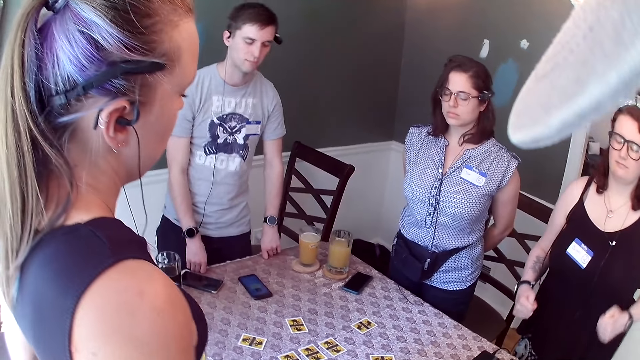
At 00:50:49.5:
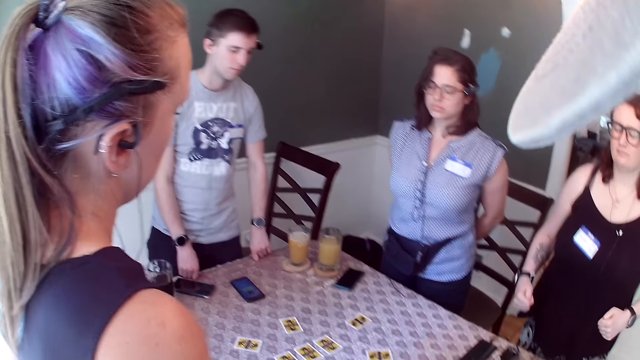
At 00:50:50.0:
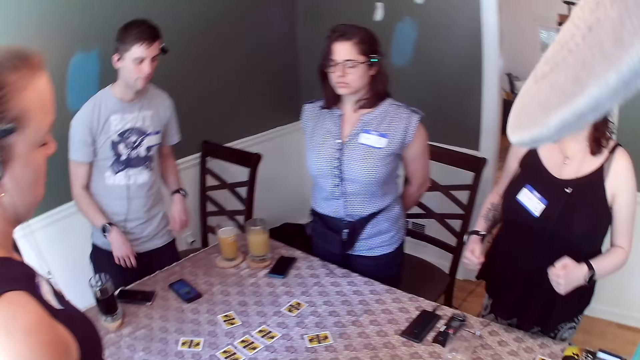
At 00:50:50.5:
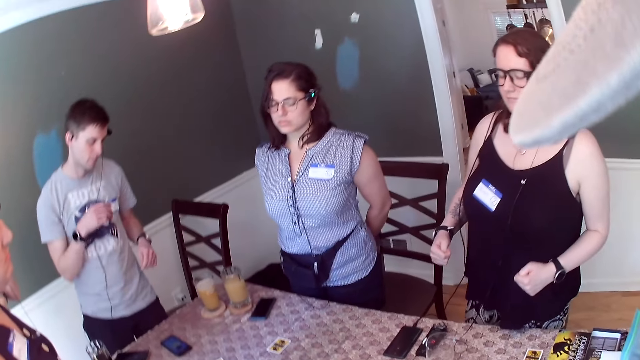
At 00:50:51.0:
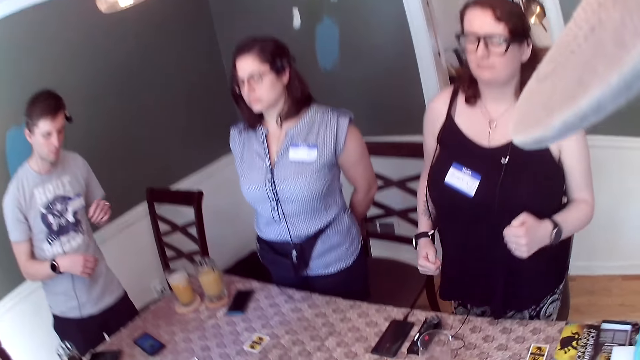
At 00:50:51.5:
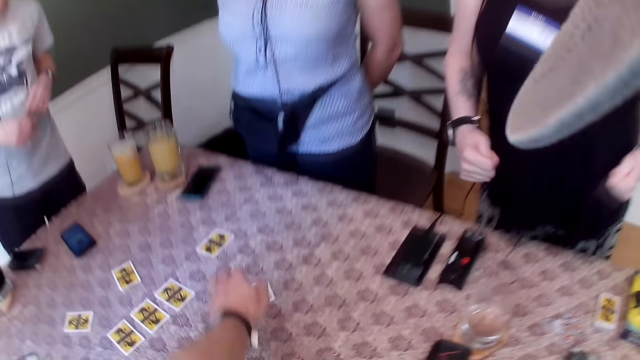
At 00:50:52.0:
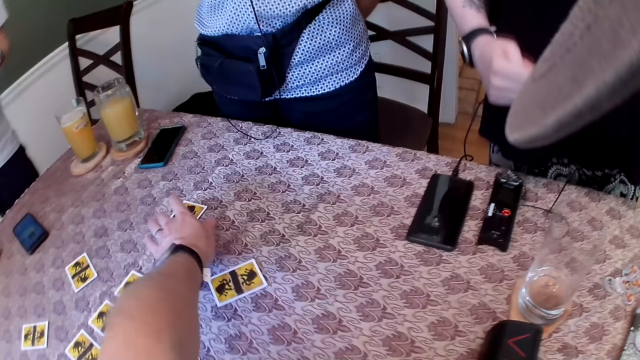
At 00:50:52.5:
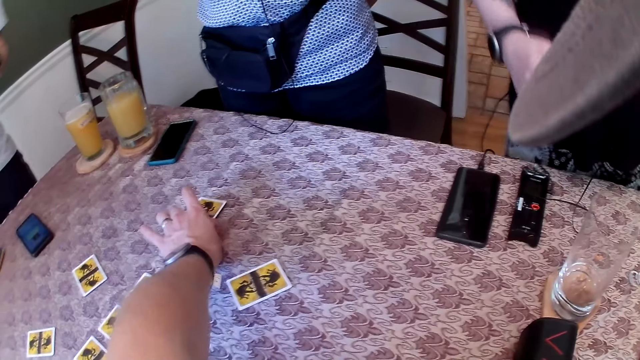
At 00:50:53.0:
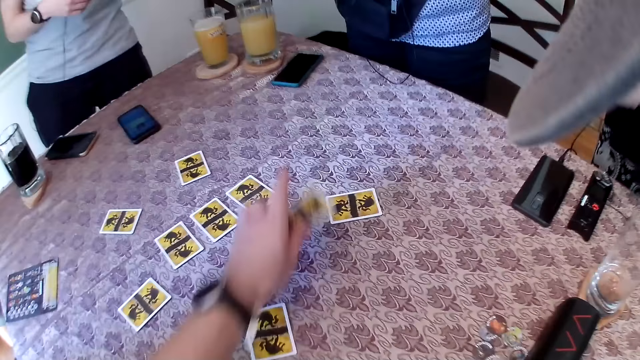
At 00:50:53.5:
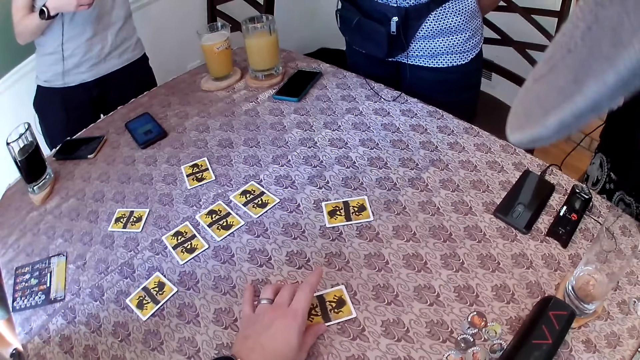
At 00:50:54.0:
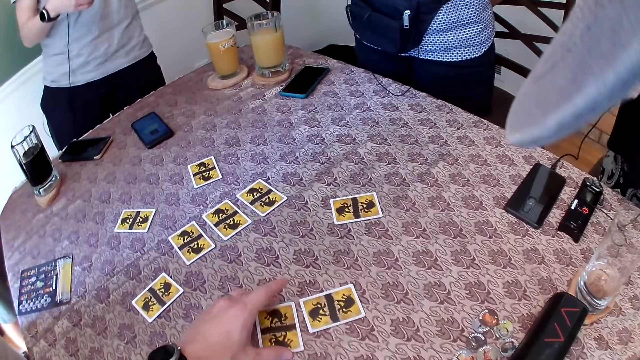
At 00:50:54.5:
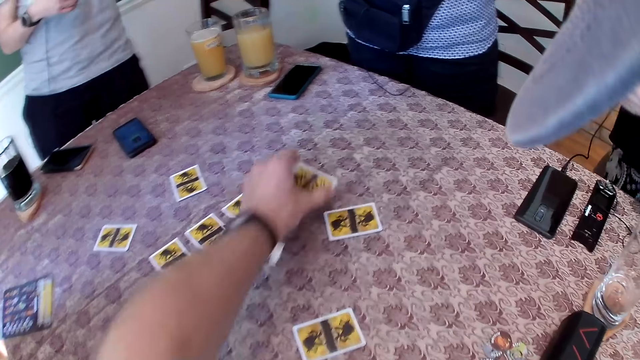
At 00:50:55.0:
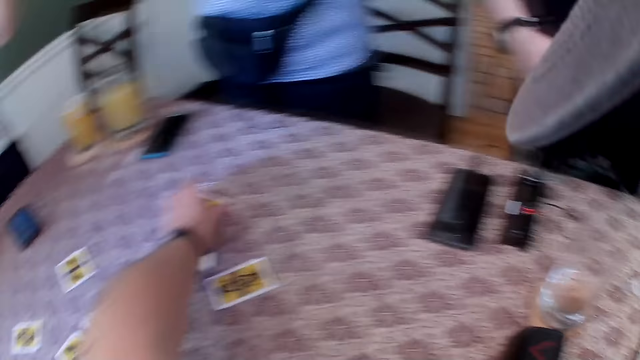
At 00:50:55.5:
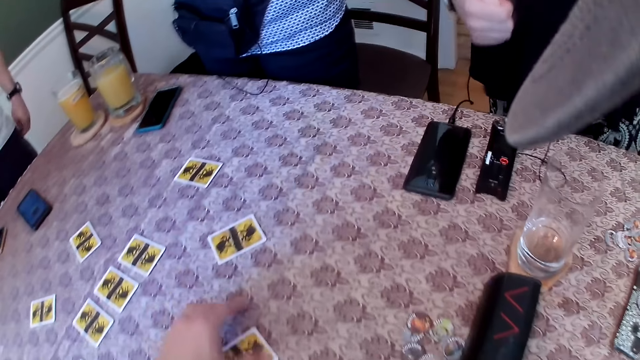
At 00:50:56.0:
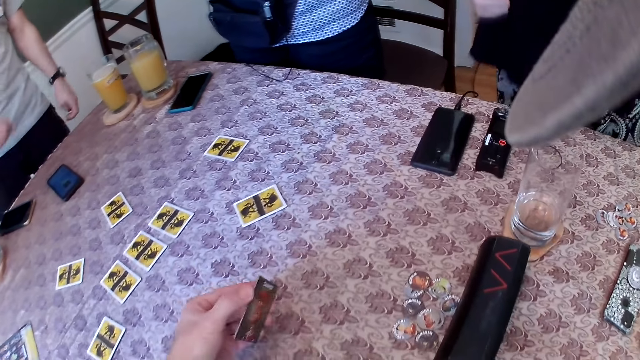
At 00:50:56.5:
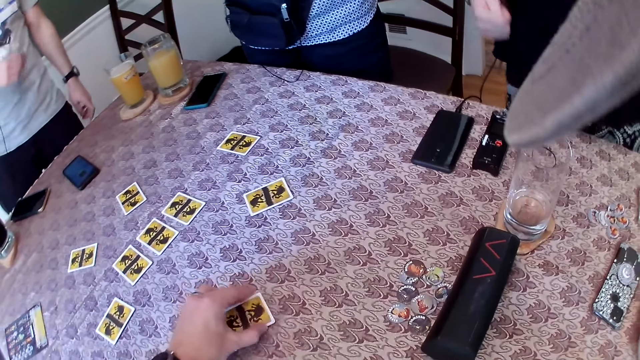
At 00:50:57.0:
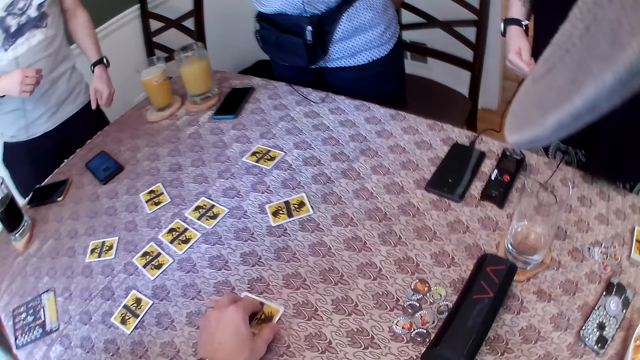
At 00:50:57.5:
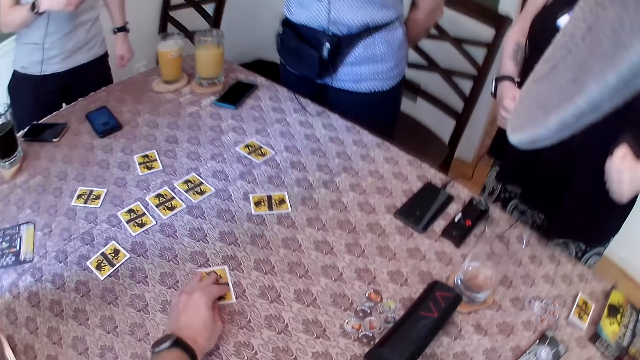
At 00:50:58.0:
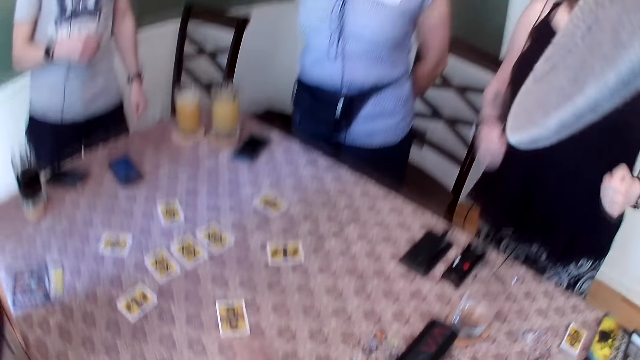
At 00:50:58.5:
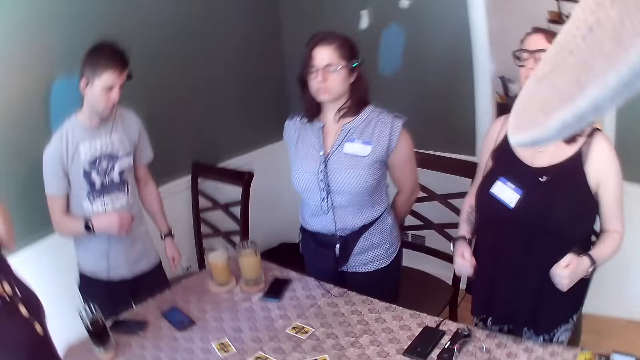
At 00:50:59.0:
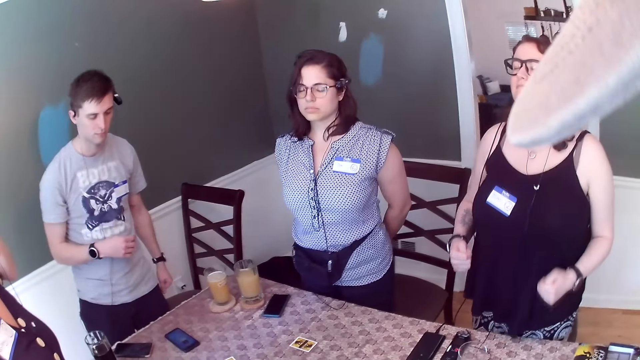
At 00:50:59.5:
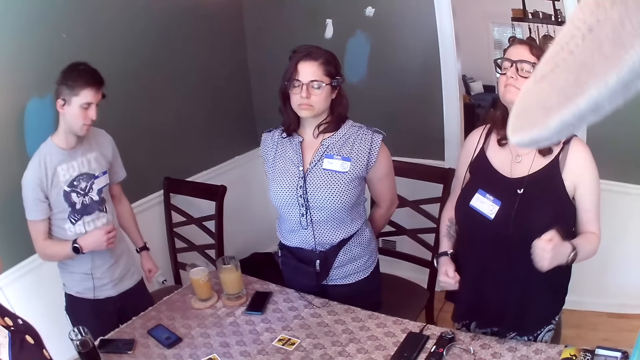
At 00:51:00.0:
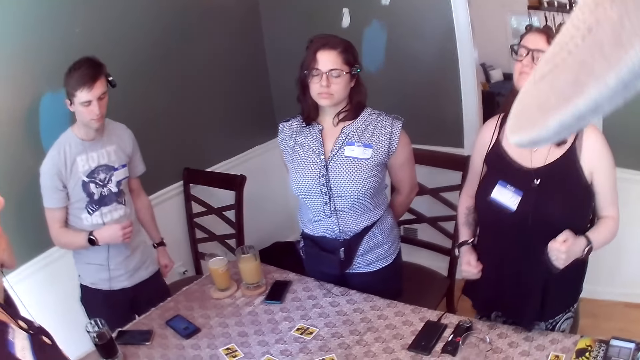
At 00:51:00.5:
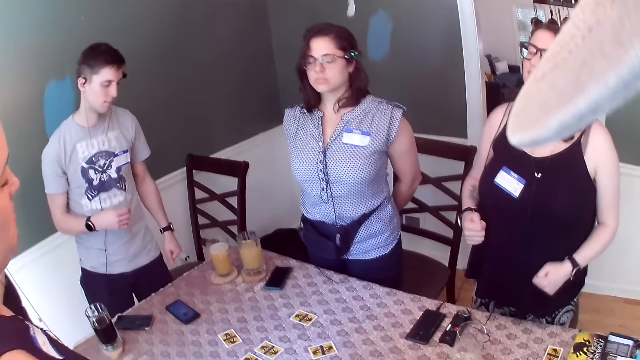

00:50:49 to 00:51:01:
The camera wearer picks up a card from the table with his left hand. He drops the card on the table with his left hand. He picks up a card from the table with his left hand. He drops the card on the table with his left hand. He turns the card with his left hand. He moves the card on the table with his left hand.

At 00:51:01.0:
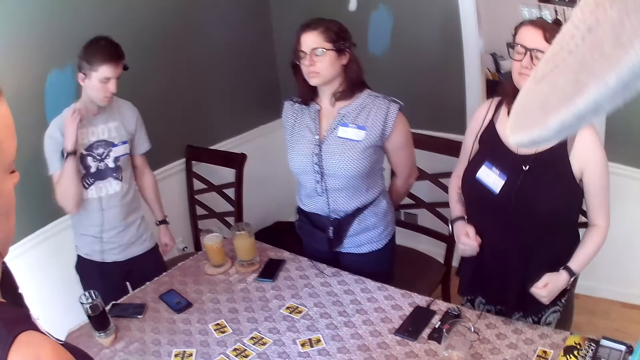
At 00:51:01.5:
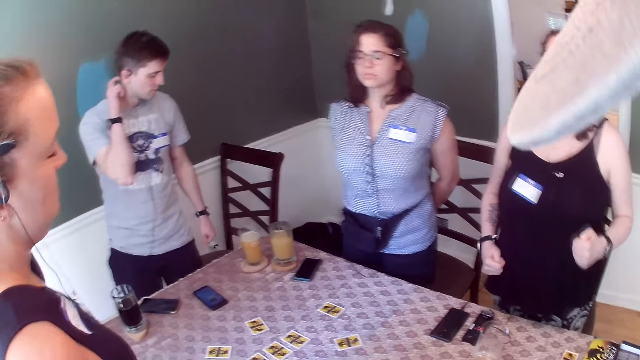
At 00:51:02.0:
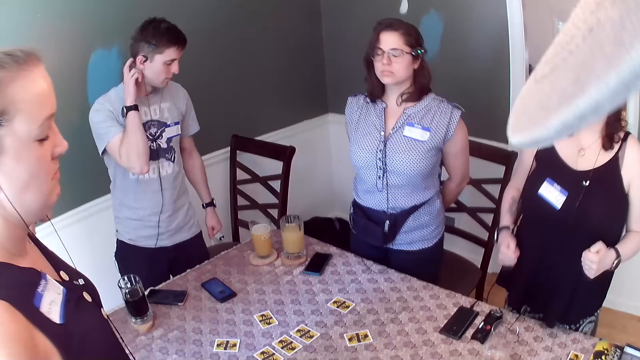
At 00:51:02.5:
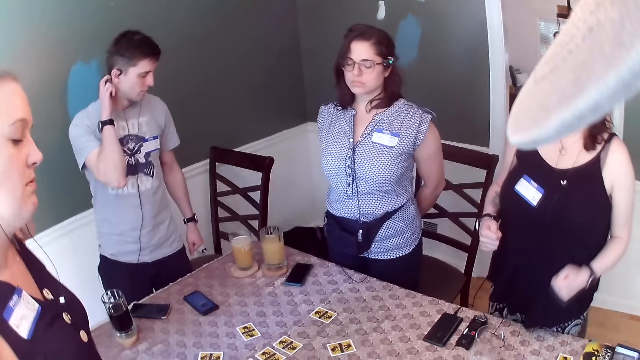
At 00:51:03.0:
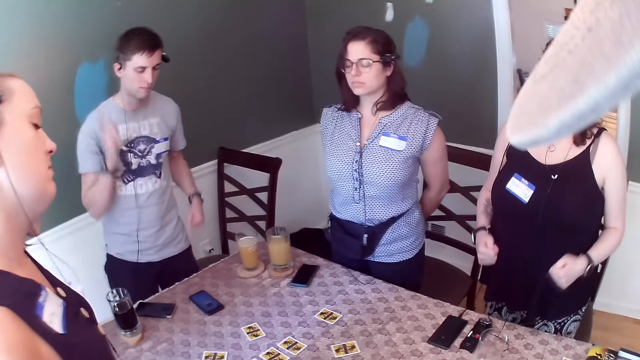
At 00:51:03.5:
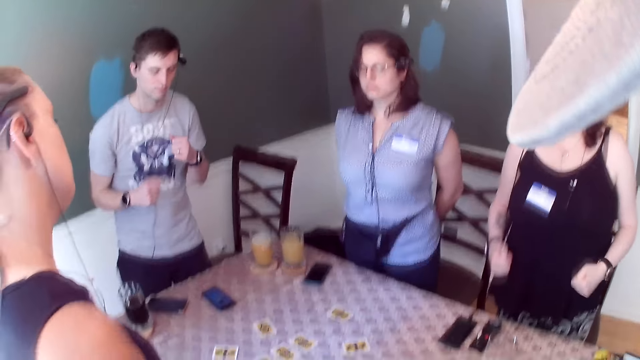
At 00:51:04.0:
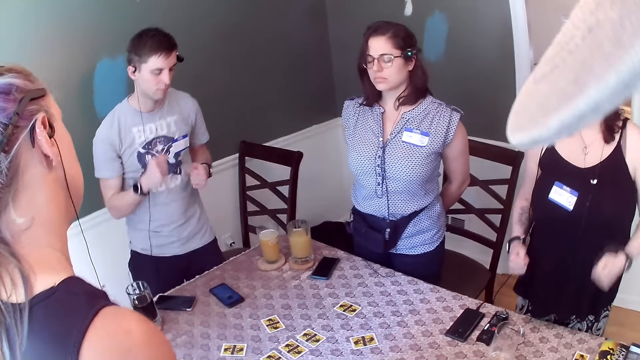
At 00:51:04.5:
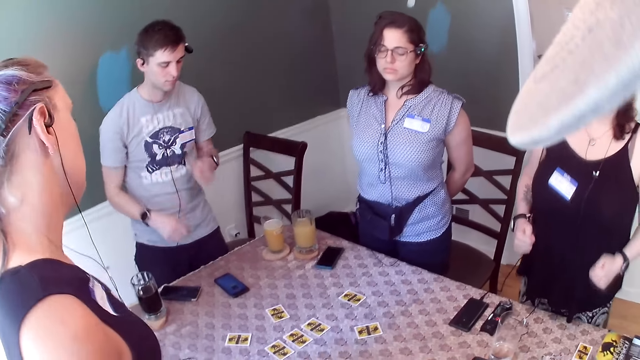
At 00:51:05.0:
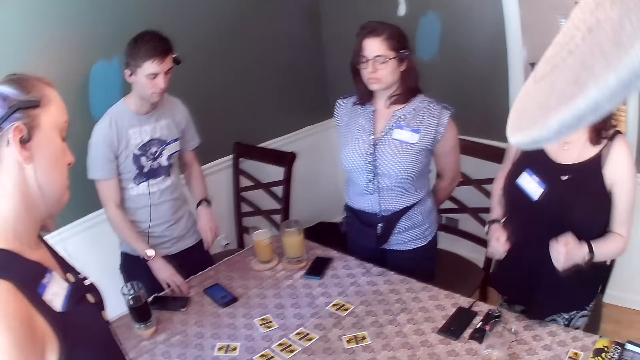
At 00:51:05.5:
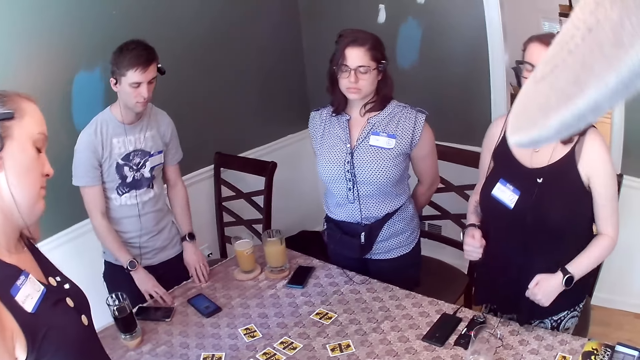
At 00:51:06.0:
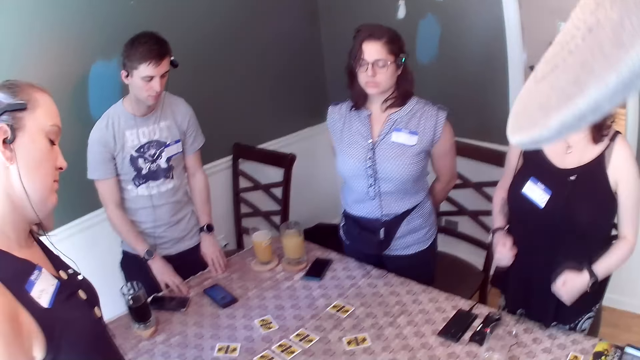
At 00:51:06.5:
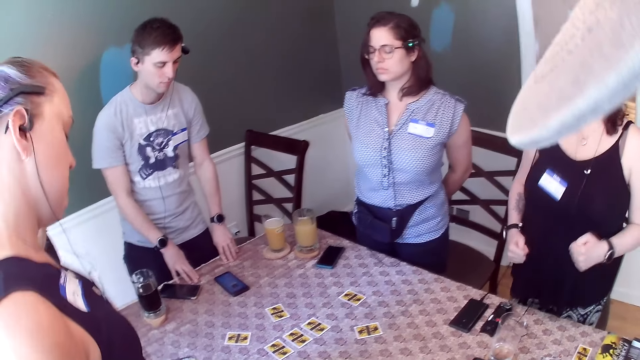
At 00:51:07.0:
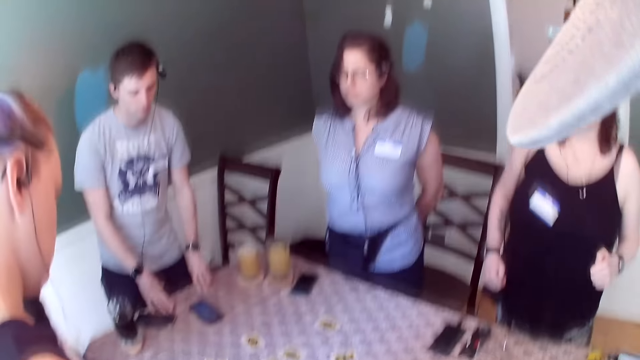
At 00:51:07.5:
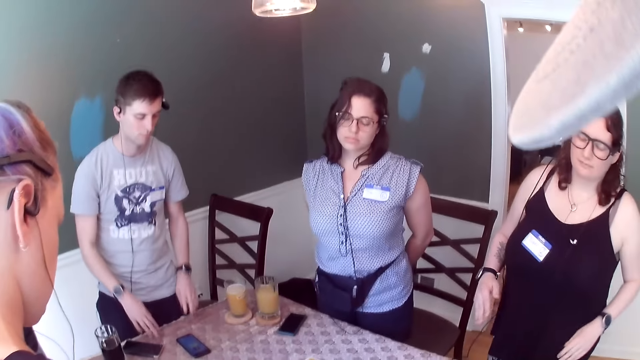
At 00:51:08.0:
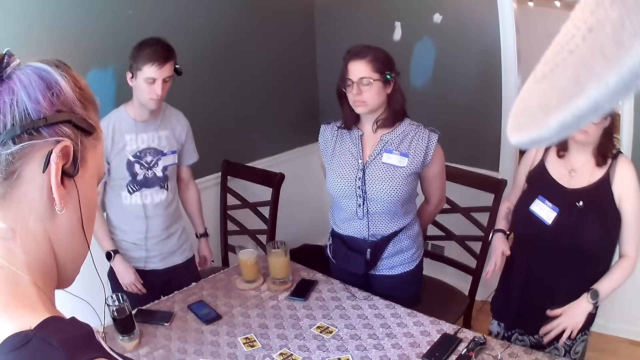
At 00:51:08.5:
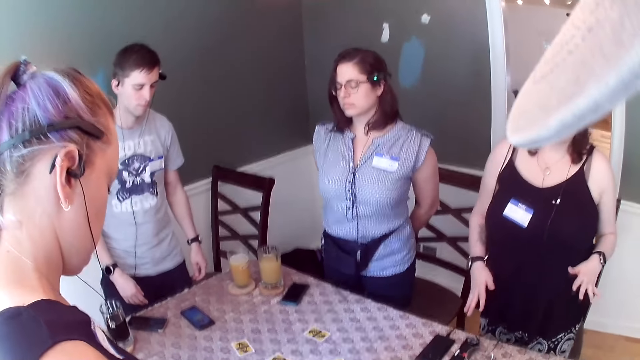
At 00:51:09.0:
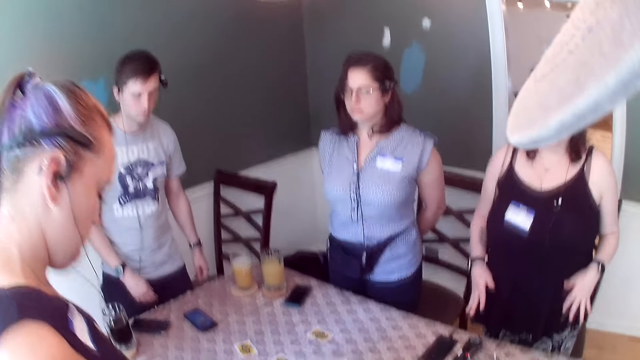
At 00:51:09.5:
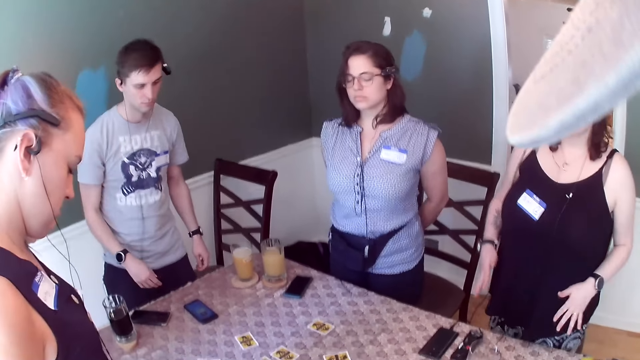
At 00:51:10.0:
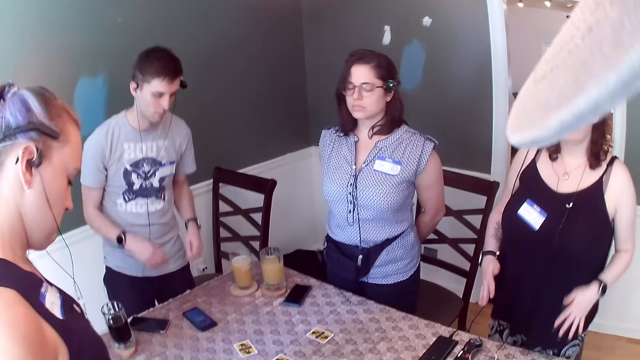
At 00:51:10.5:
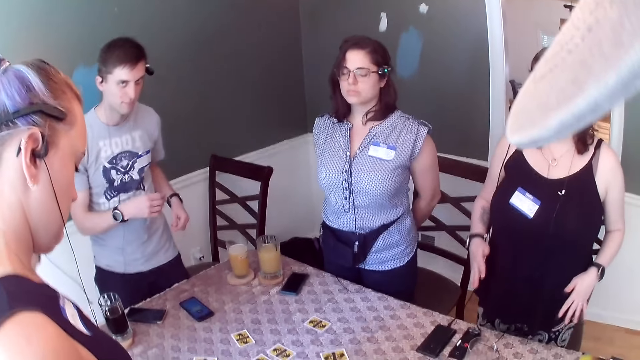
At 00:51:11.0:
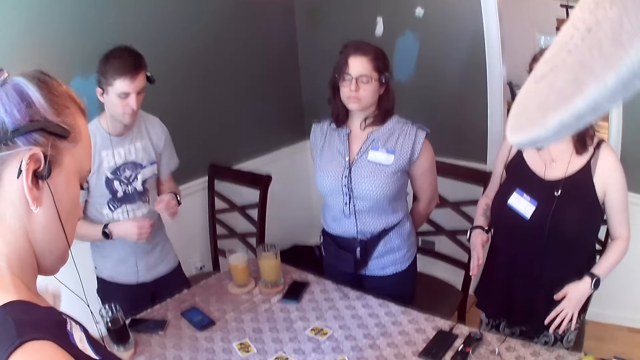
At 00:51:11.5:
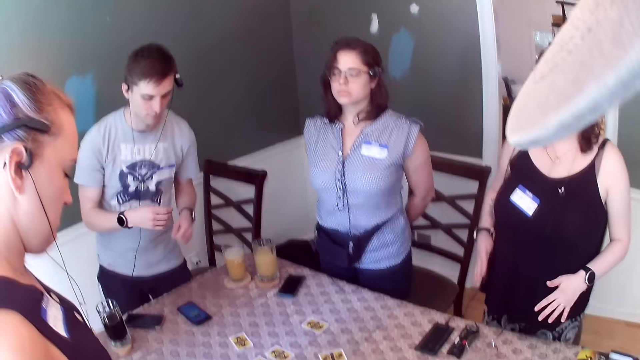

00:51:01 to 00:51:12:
The man touches the table with his right hand. The man touches the table with his left hand.
